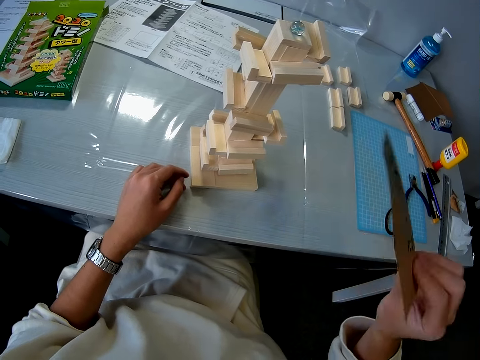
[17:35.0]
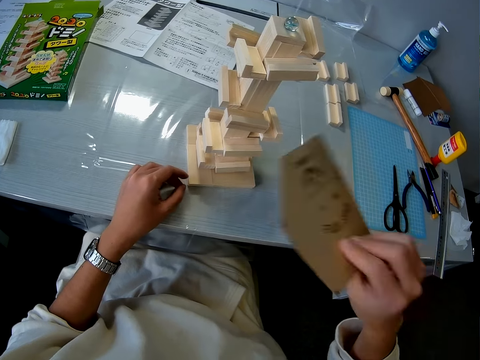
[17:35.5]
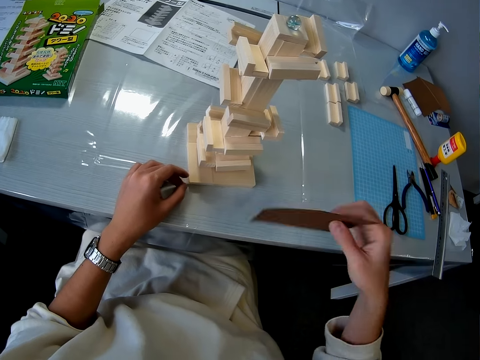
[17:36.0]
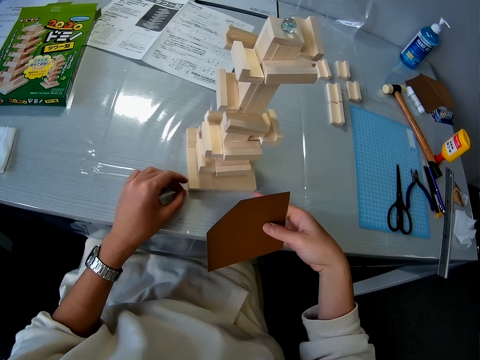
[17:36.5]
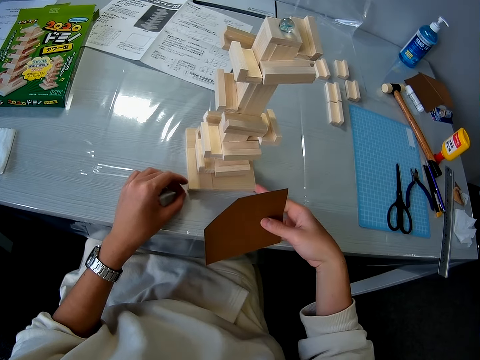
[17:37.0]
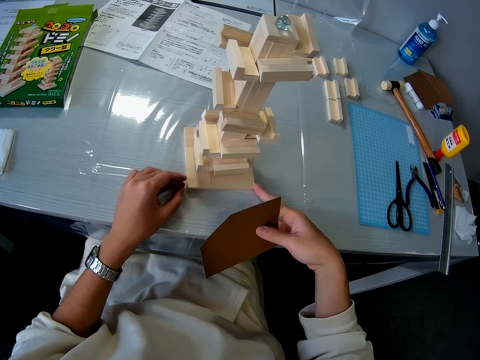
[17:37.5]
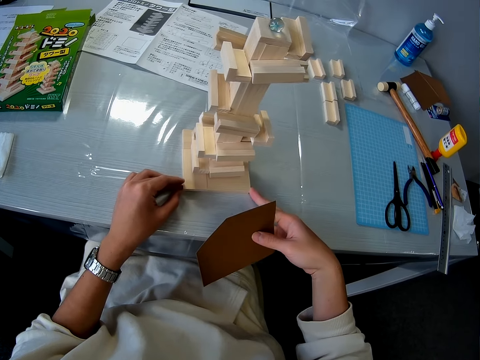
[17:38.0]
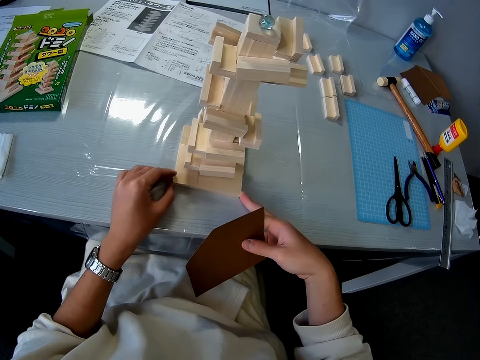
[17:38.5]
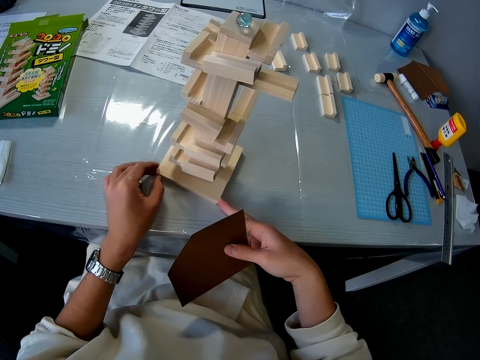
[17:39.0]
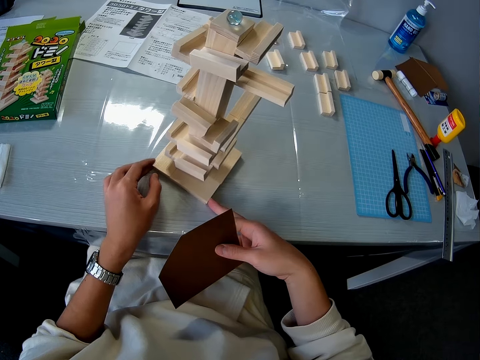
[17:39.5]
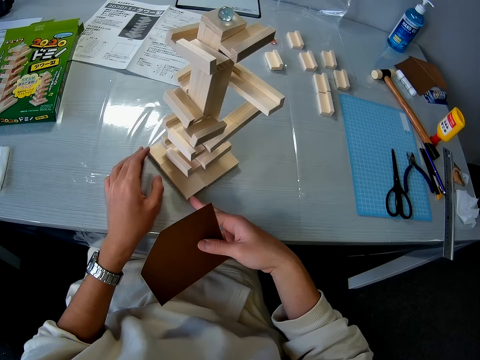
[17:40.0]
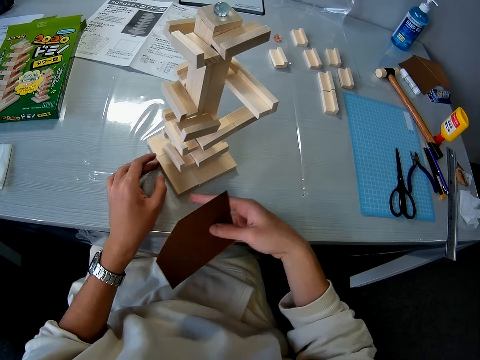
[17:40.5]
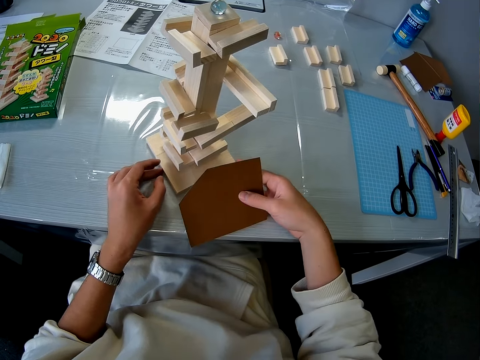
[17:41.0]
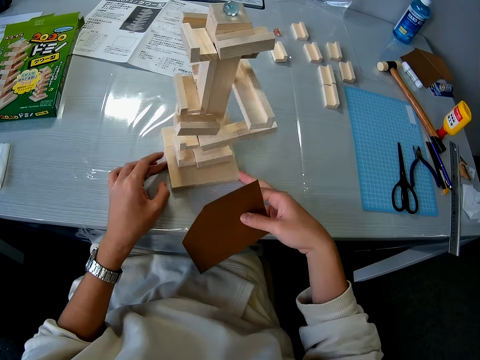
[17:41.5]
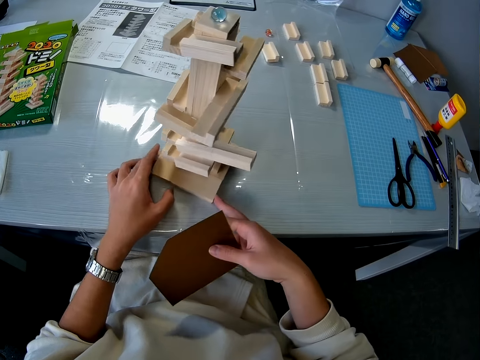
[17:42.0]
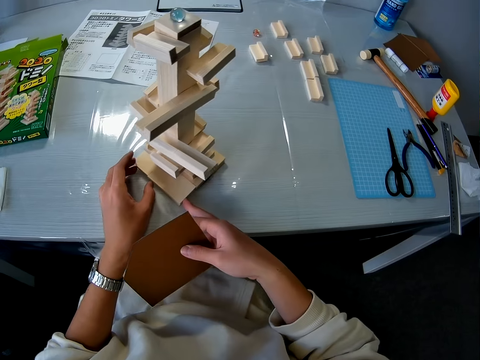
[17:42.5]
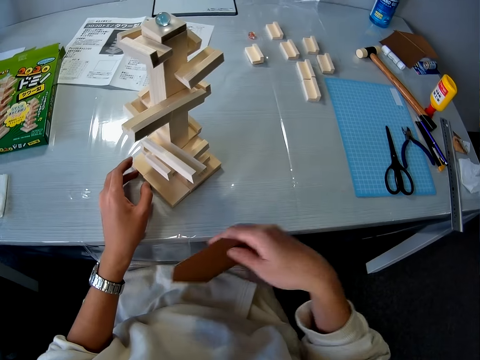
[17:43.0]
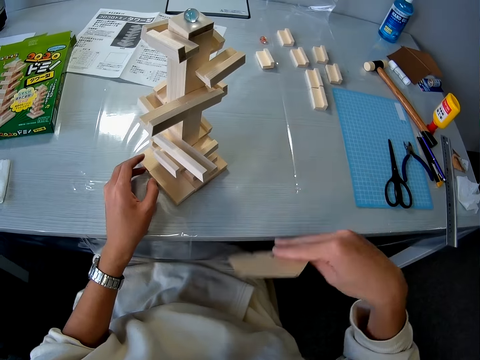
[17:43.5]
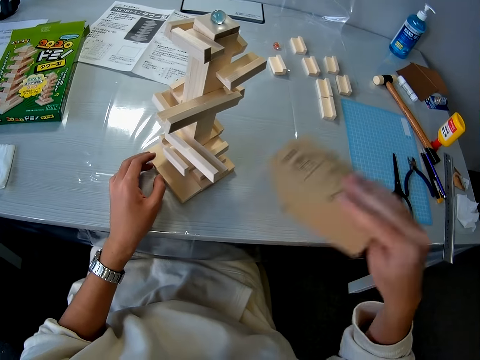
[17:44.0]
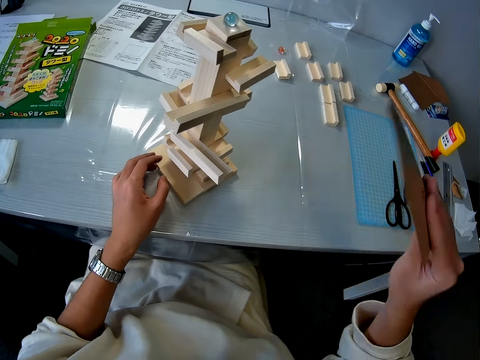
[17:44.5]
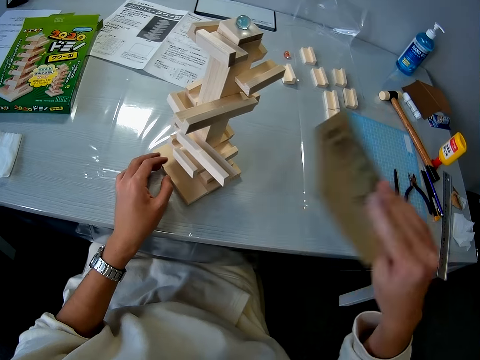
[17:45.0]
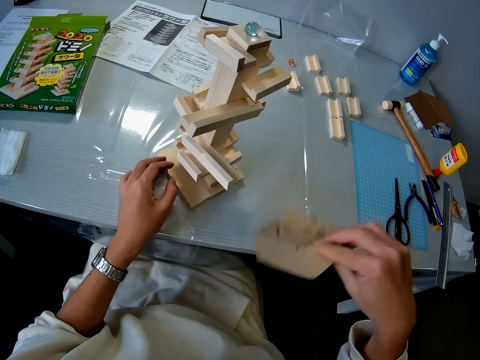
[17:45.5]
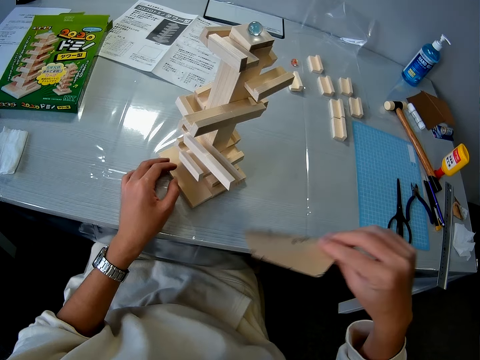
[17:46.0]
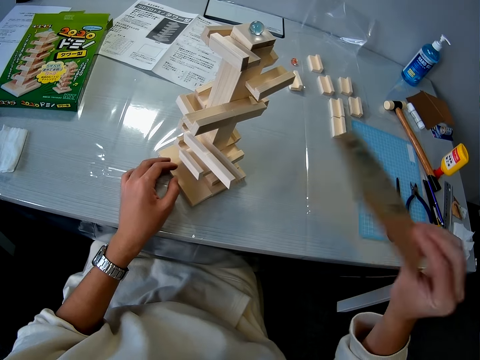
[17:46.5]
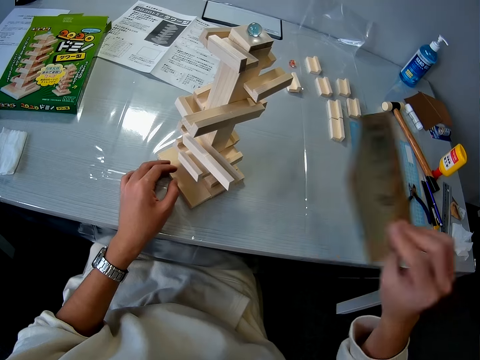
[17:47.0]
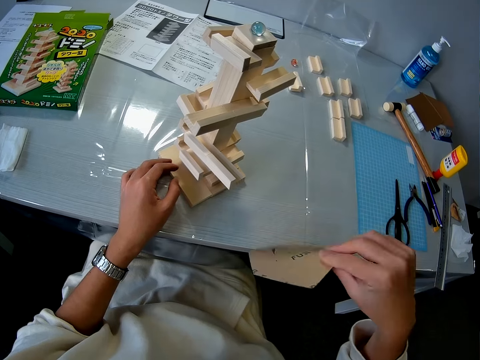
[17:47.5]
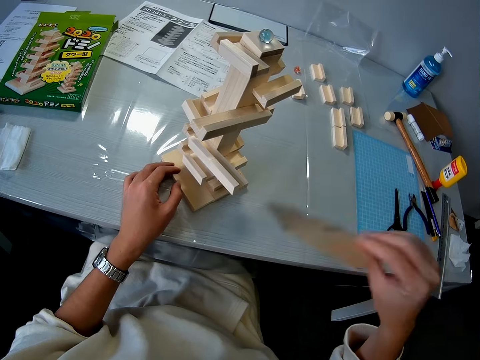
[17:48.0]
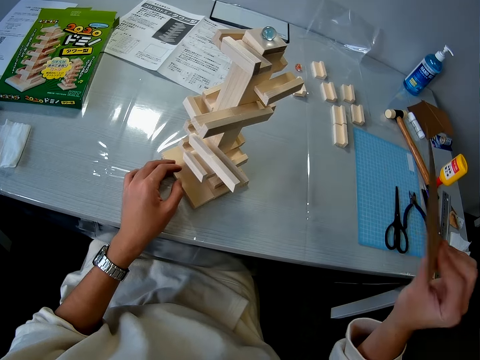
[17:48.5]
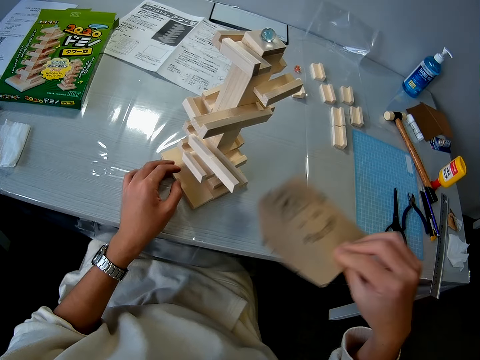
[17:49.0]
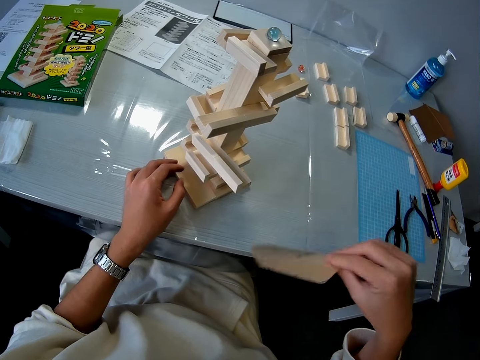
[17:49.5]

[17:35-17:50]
The camera wearer turns the wooden mechanical piece on the table. She fans the wooden mechanical model with the sandpaper in her right hand.

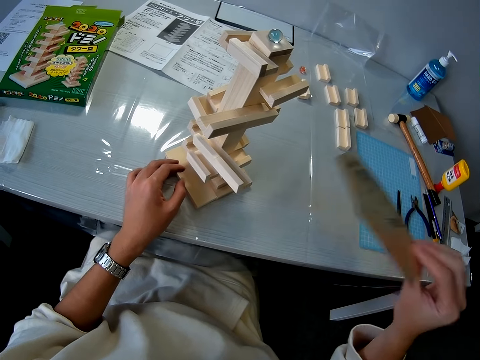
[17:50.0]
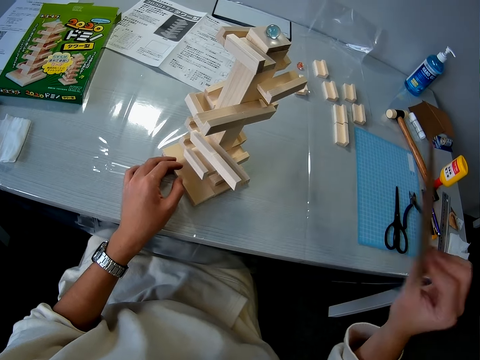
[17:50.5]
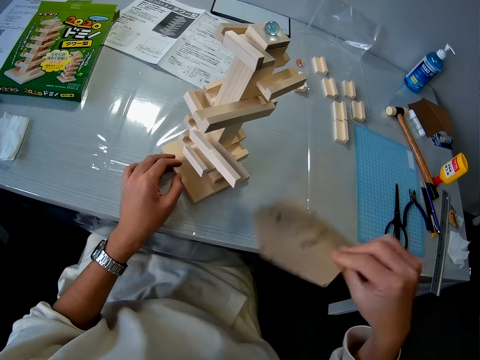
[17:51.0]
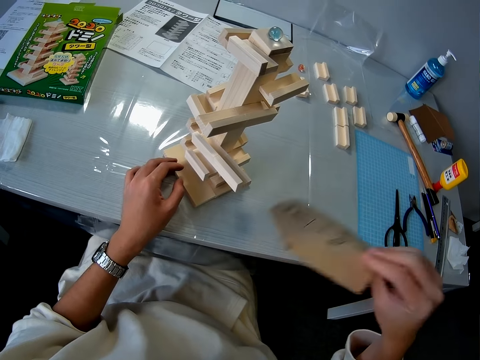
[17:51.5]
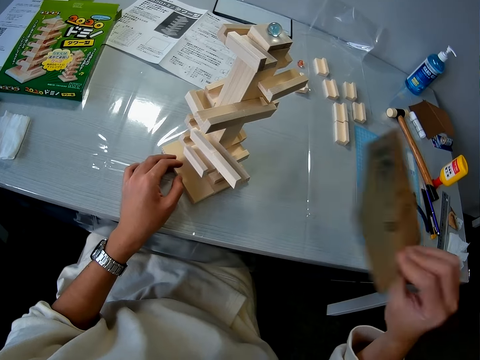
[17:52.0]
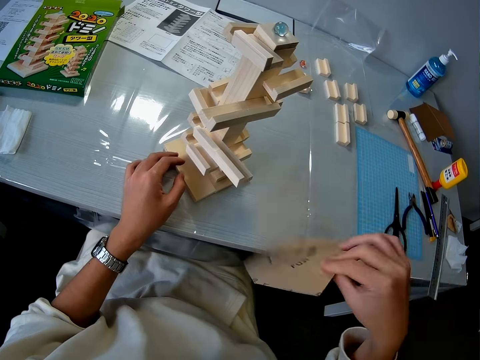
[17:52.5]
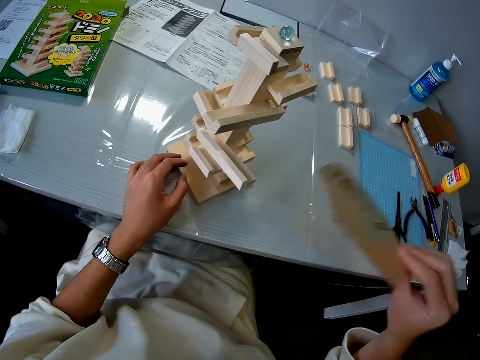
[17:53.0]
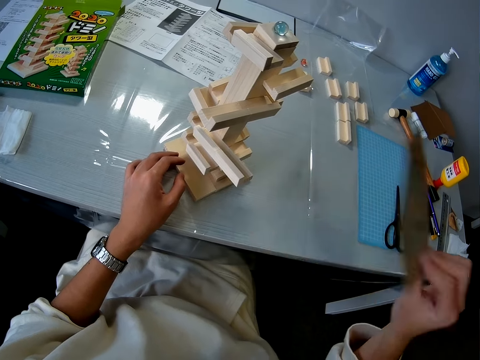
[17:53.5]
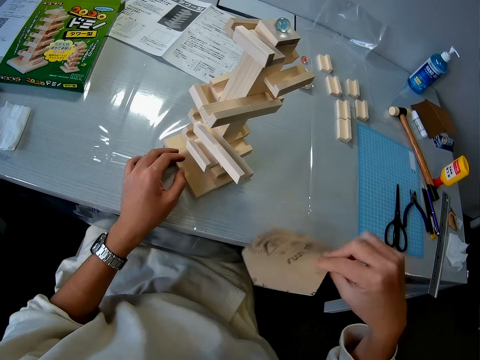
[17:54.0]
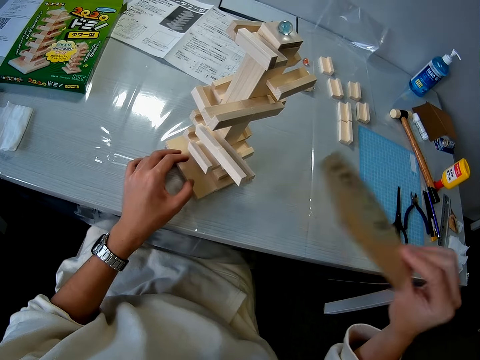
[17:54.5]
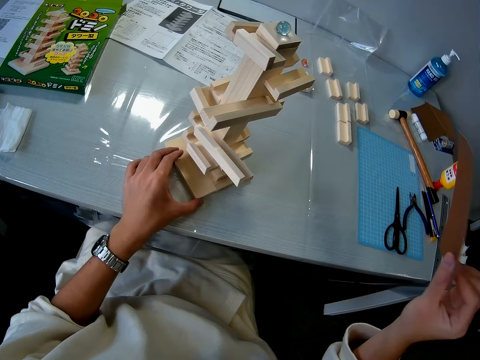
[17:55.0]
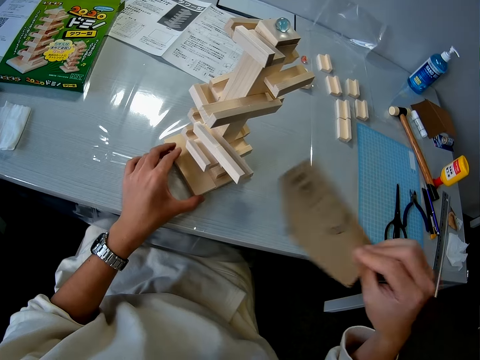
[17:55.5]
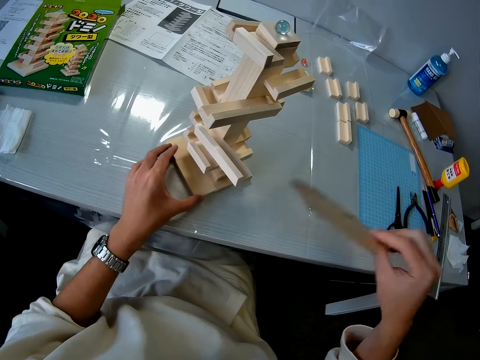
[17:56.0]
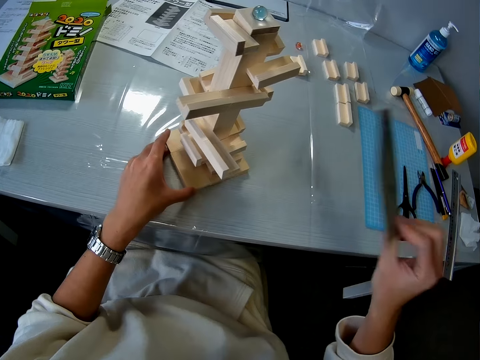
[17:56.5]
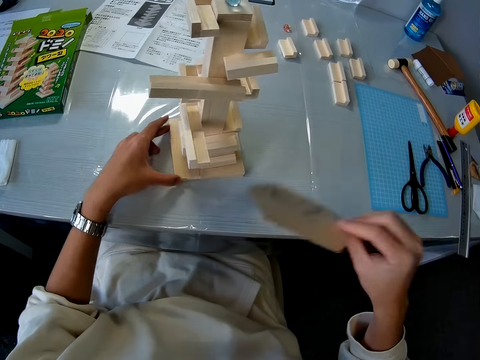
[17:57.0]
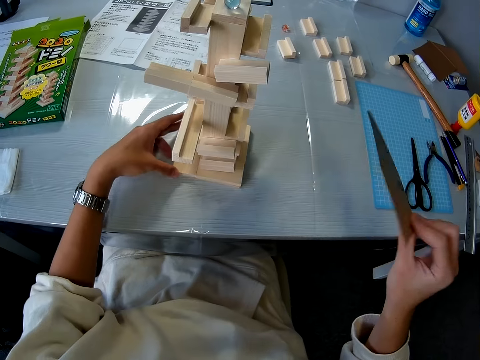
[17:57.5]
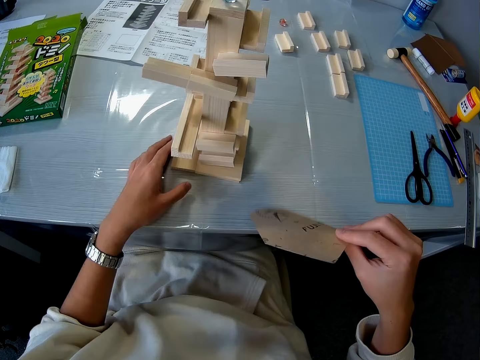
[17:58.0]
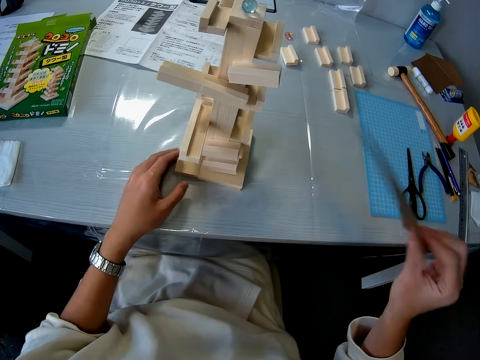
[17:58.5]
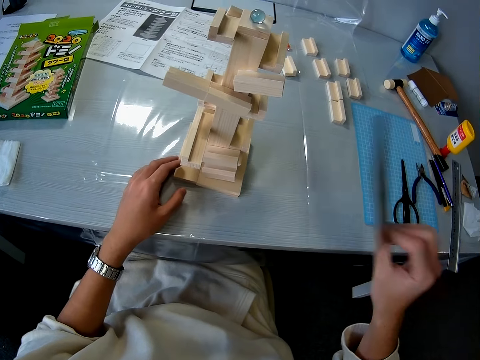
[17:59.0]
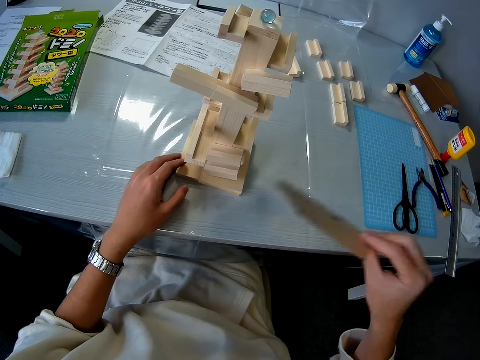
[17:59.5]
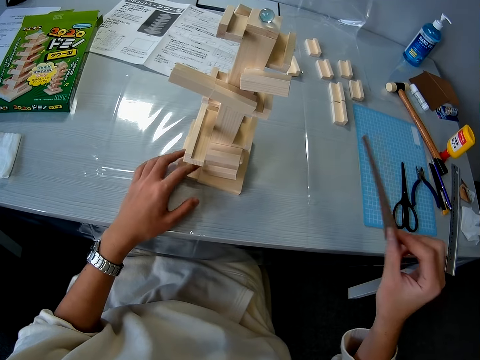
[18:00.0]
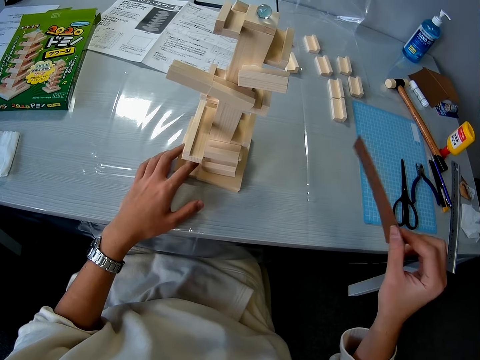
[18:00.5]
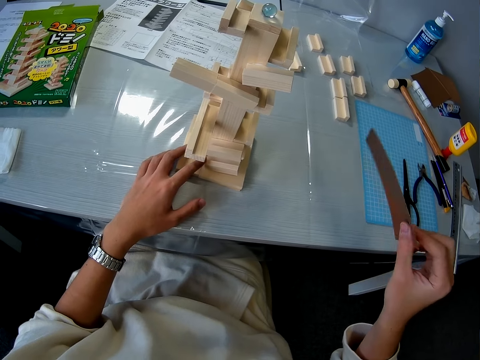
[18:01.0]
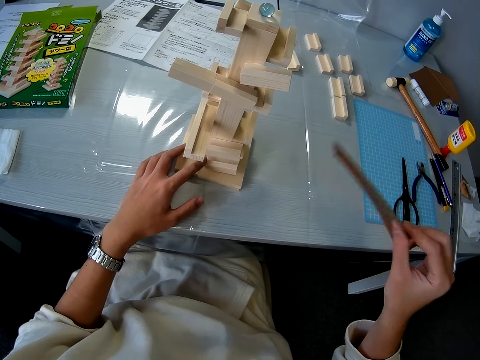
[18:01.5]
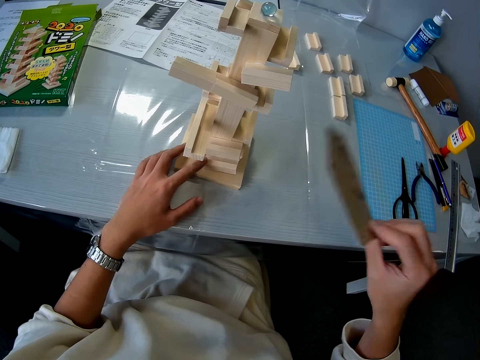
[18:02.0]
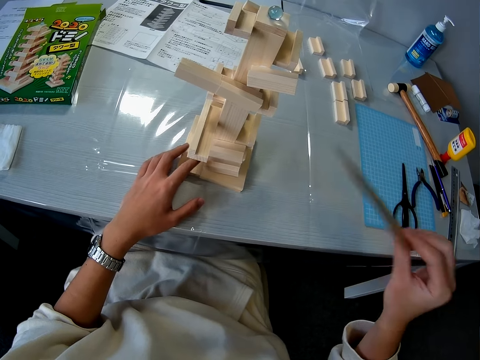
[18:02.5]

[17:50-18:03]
The camera wearer turns the wooden mechanical piece on the table. They blow the wood craft with a paper.
